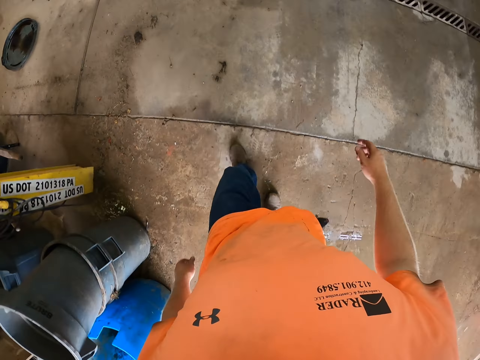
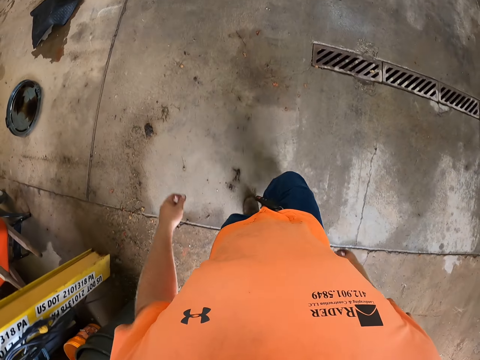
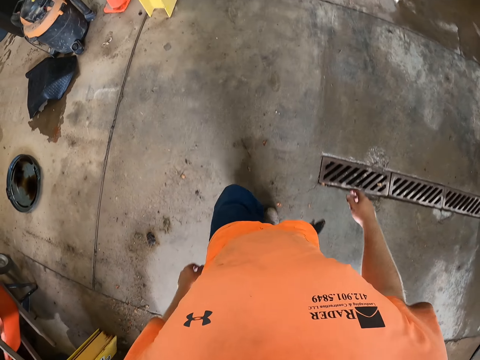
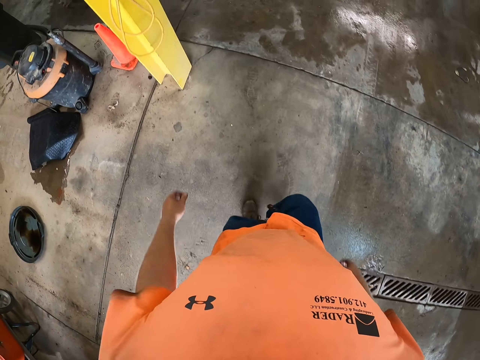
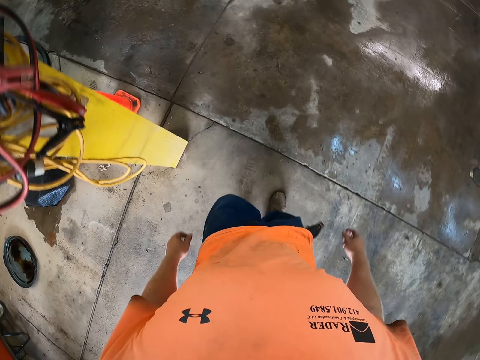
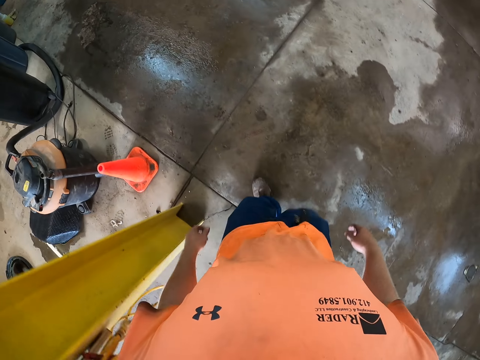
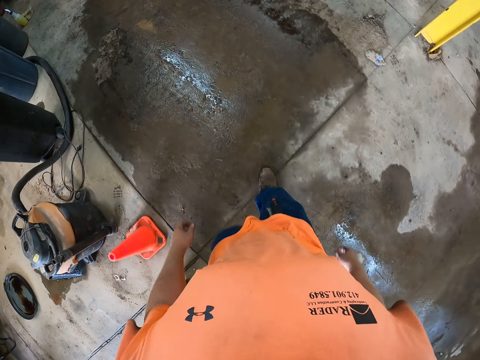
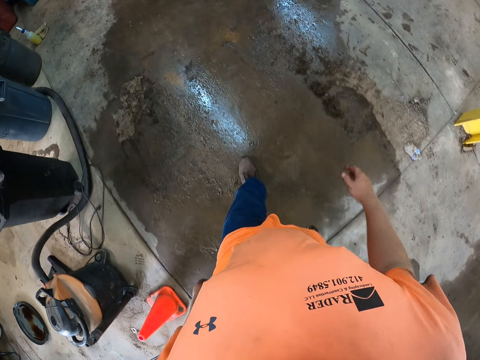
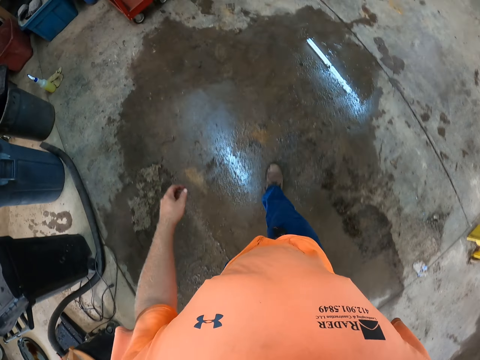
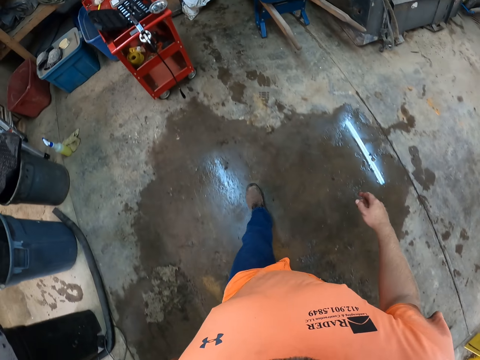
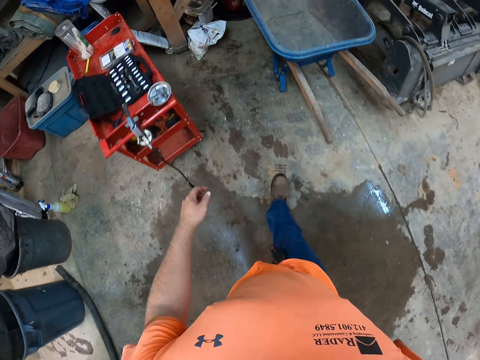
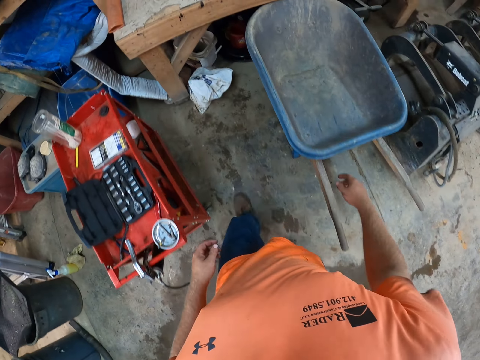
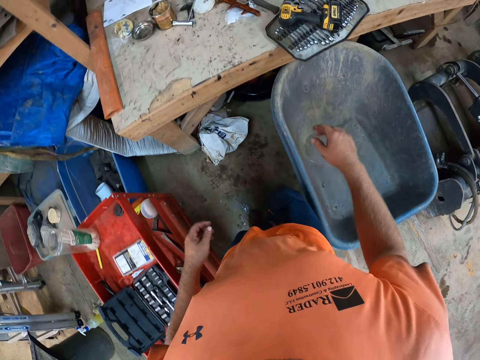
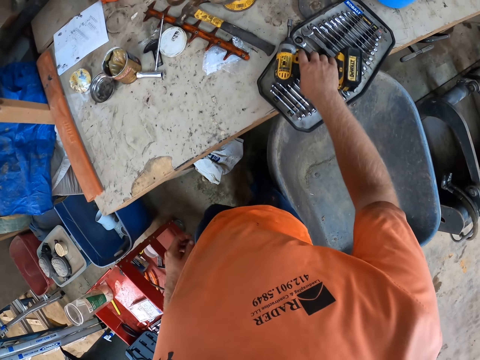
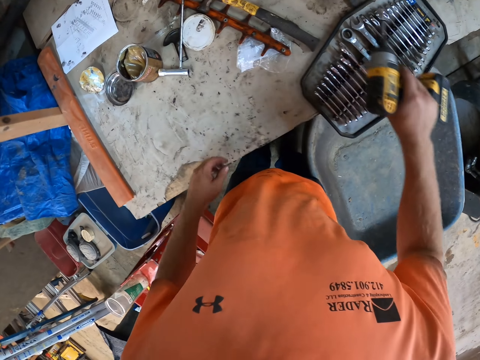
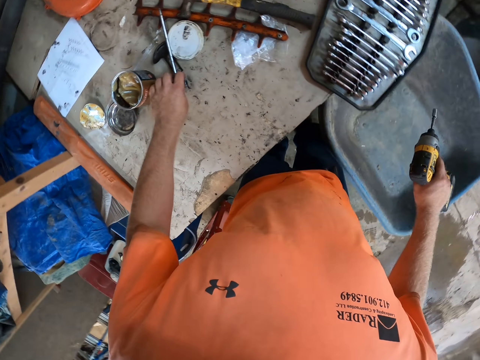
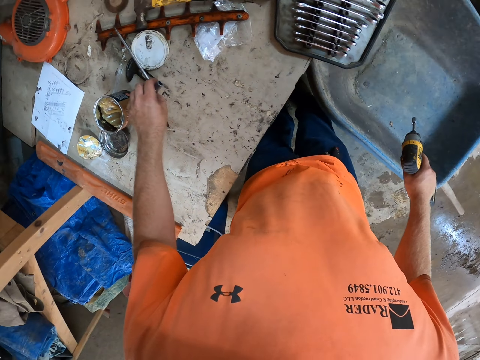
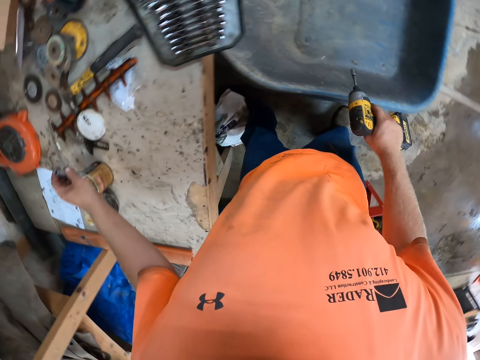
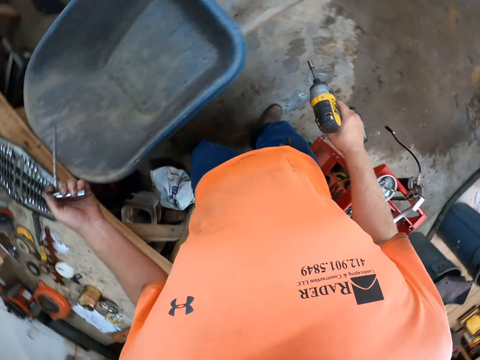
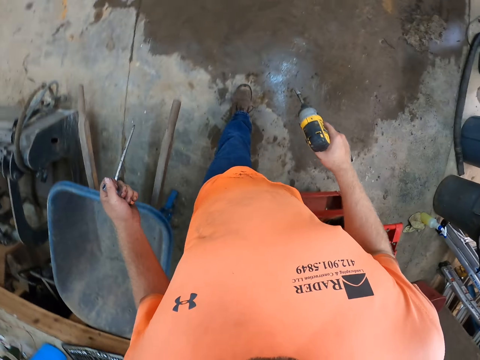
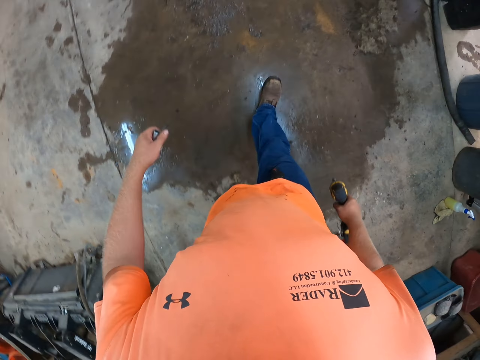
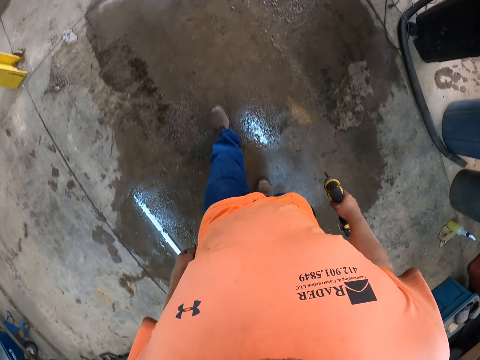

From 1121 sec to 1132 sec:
The camera wearer walks on the workshop pavement. He picks up a hand drill from a tool box on a work bench with his right hand. He picks up a t-screwdriver from the workbench with his left hand.

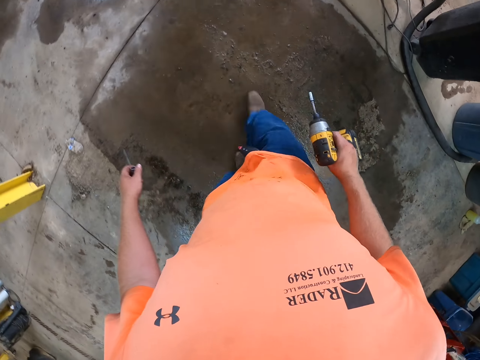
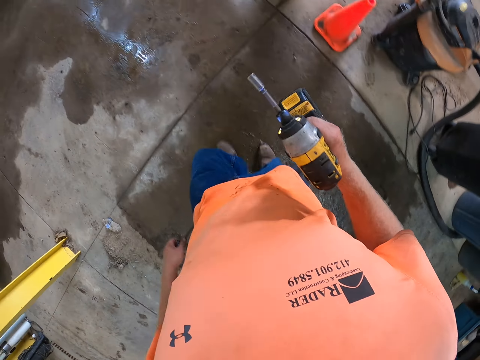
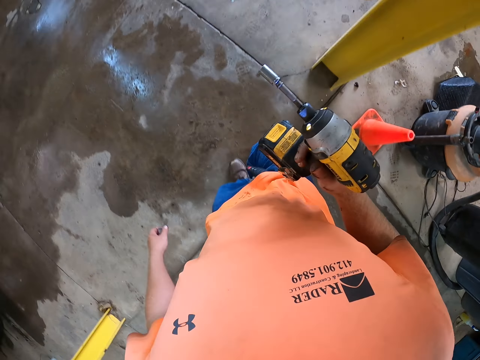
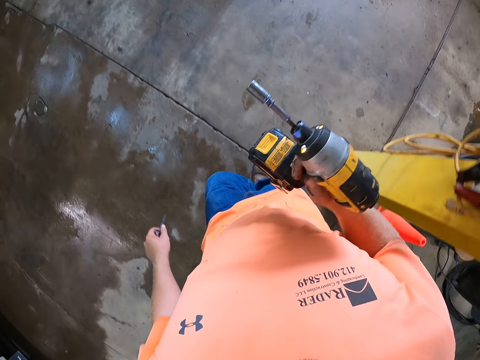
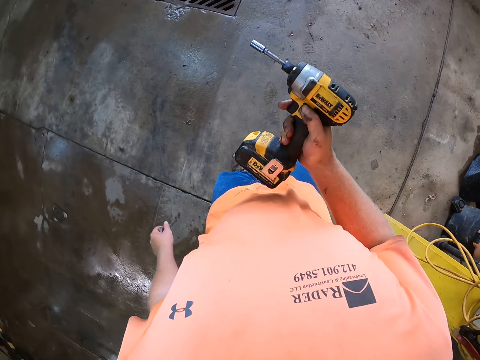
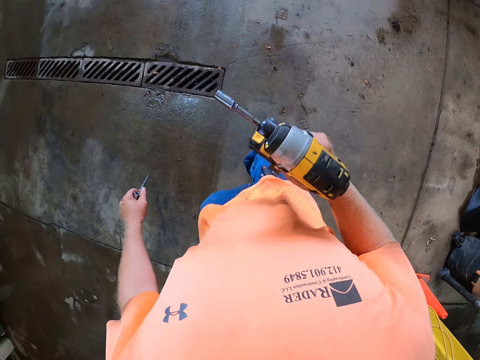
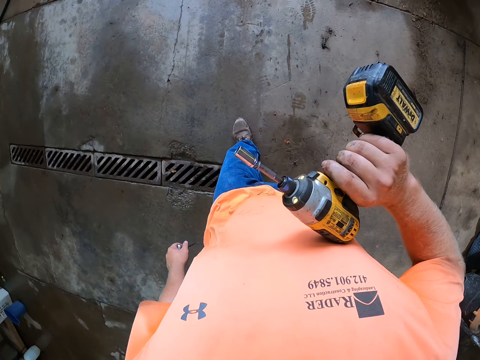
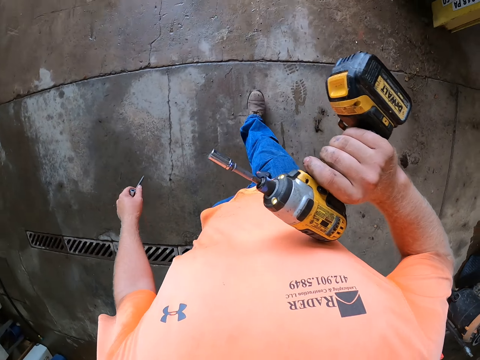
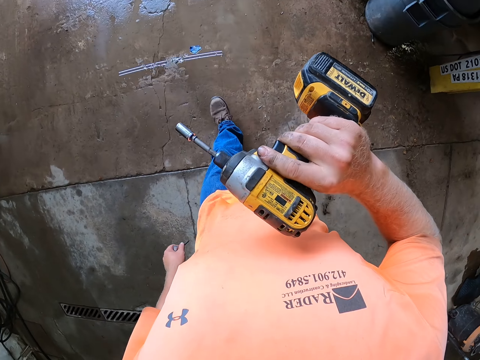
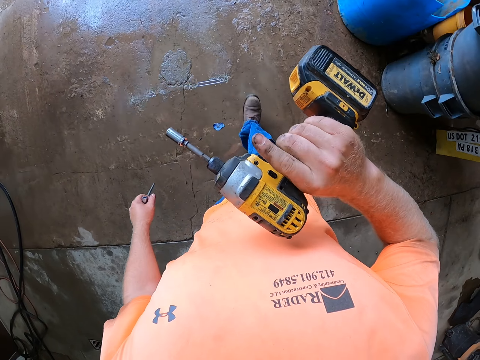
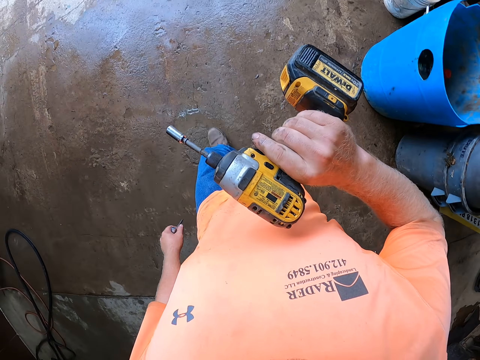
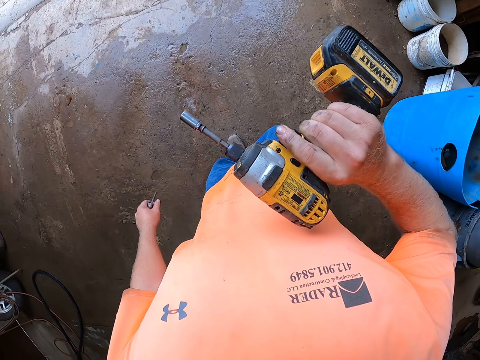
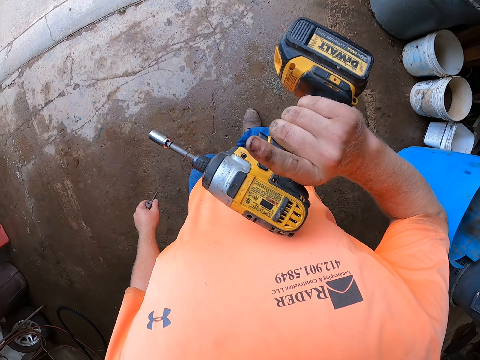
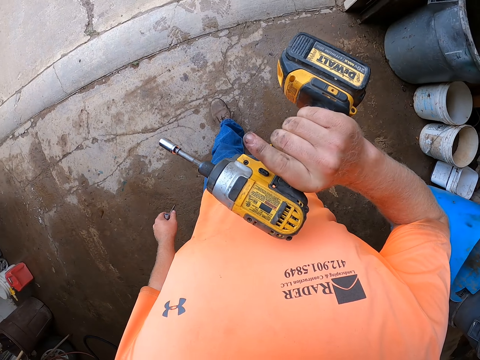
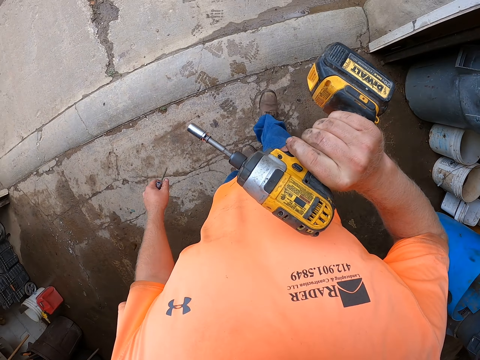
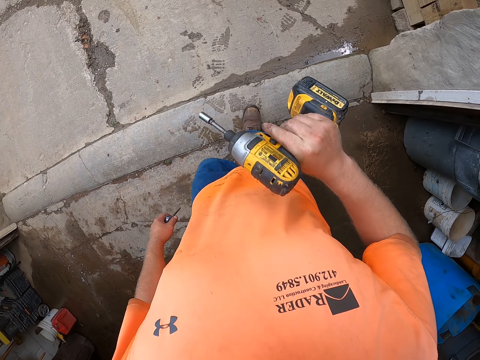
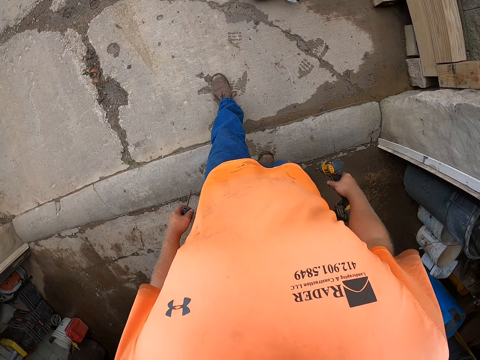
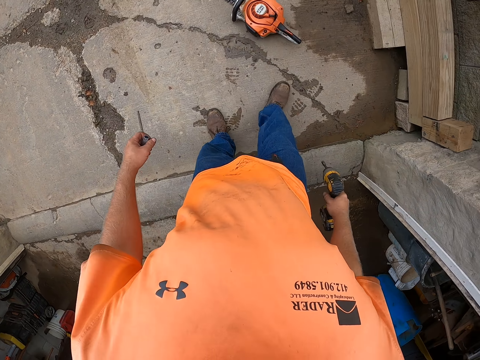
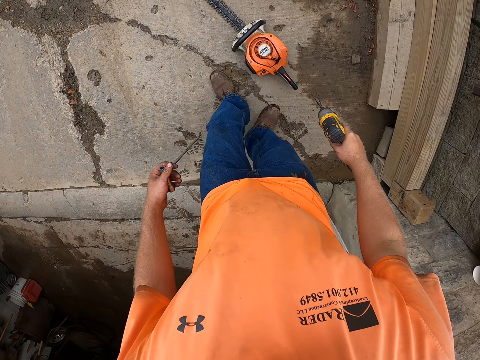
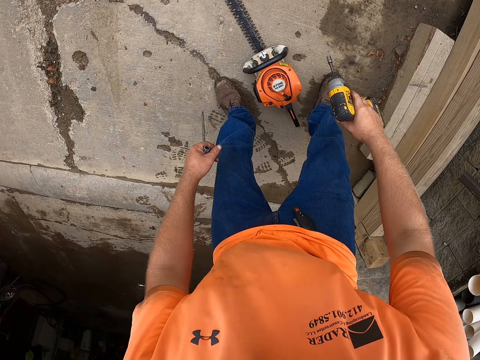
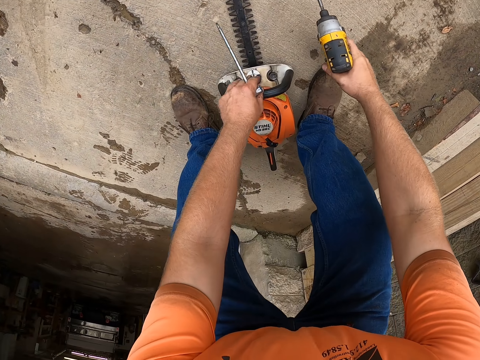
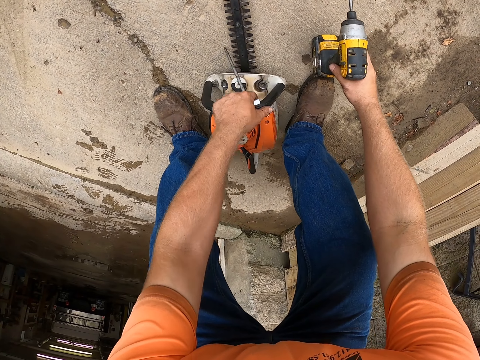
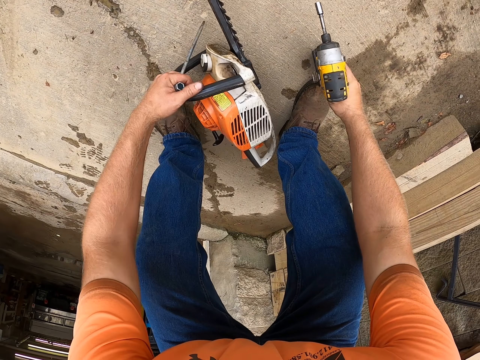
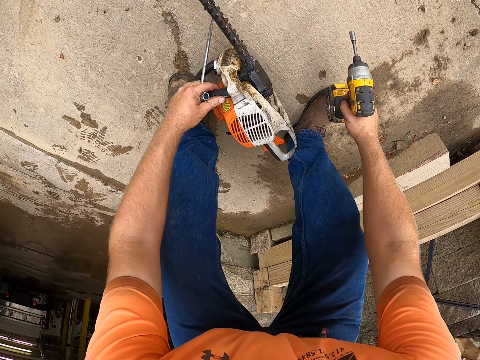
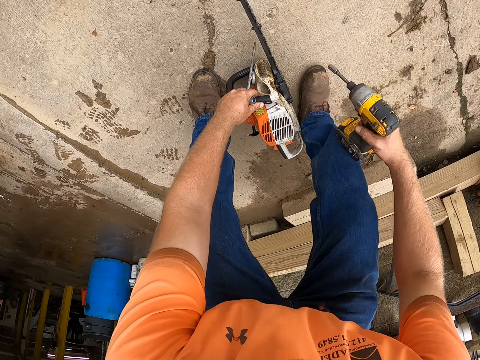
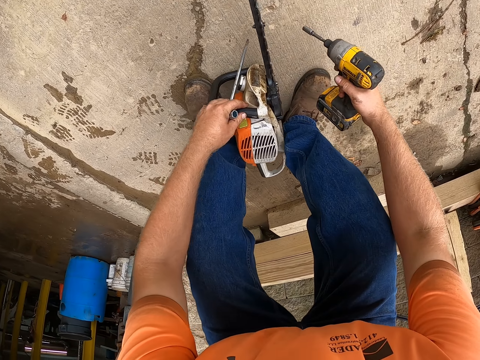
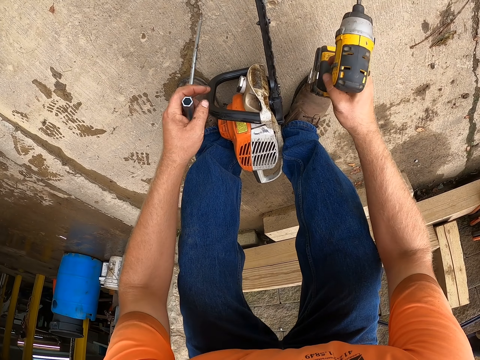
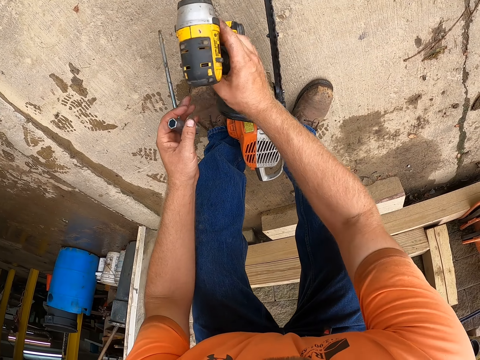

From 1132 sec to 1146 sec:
The camera wearer checks the hand drill in his left hand. He walks on the workshop pavement. He tilts the chainsaw with his left hand. He puts the drill on the floor.
